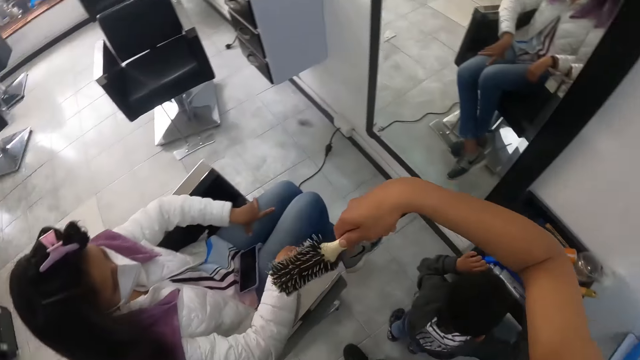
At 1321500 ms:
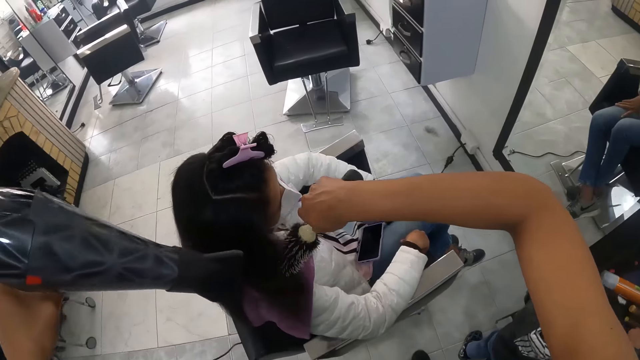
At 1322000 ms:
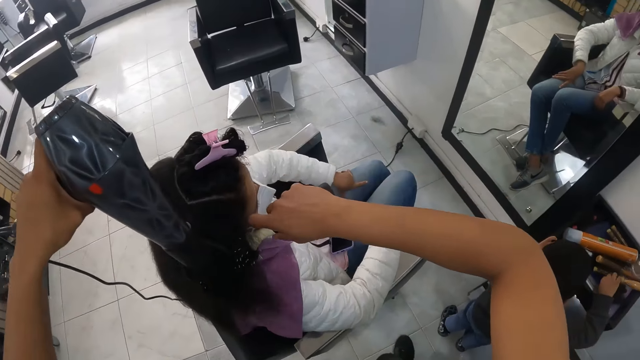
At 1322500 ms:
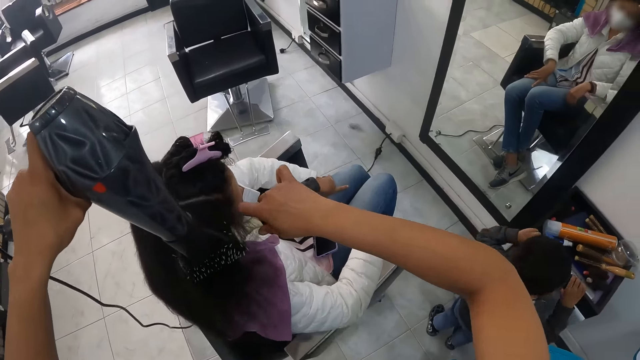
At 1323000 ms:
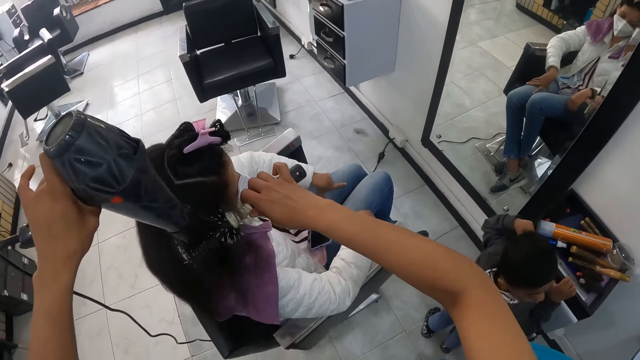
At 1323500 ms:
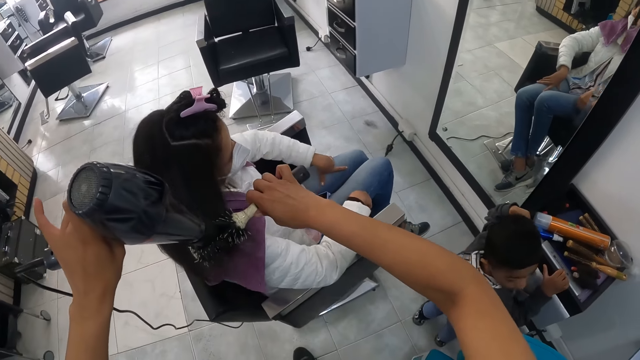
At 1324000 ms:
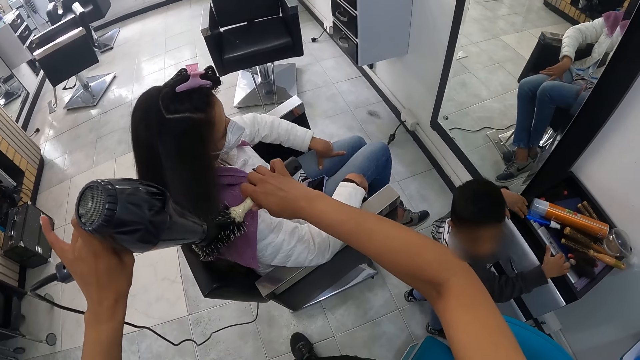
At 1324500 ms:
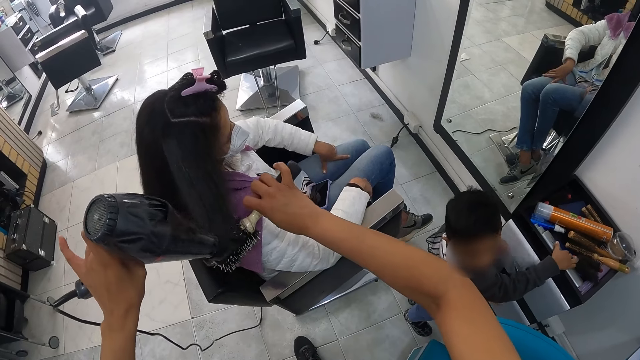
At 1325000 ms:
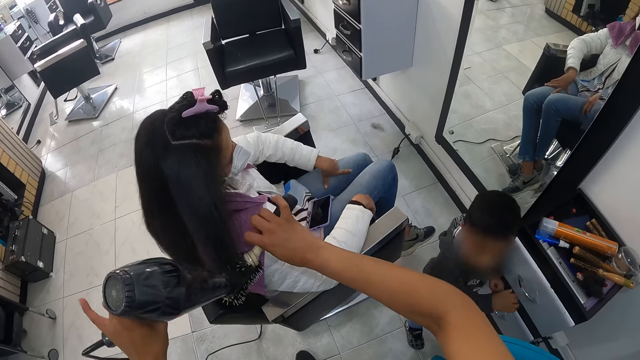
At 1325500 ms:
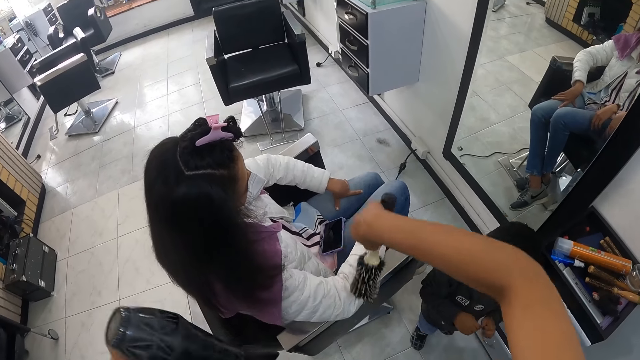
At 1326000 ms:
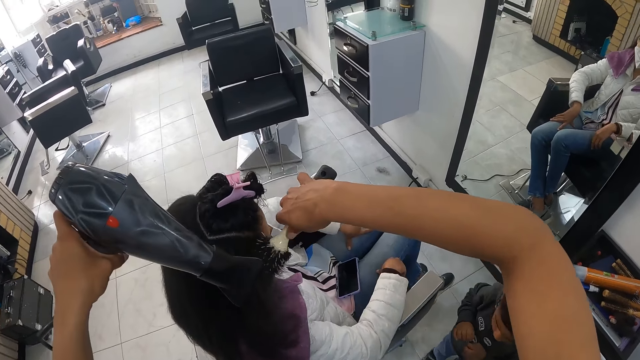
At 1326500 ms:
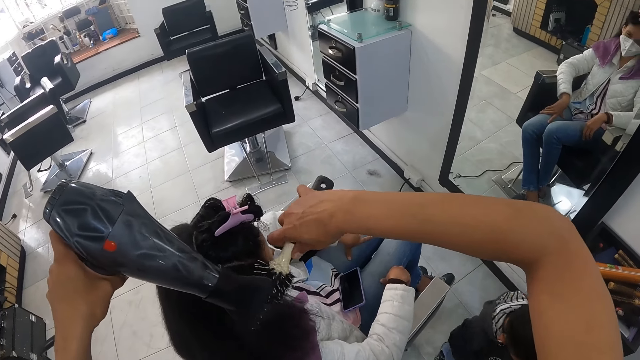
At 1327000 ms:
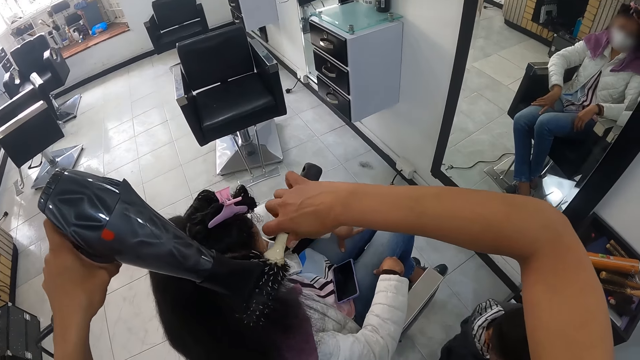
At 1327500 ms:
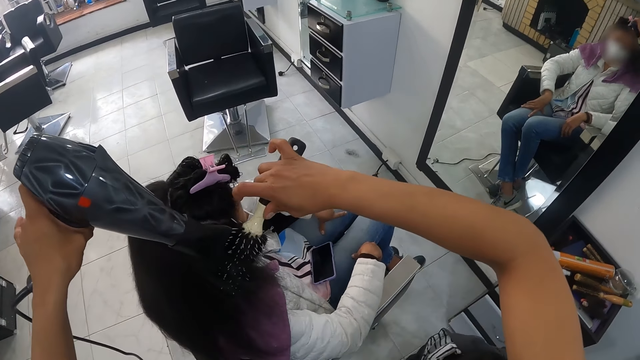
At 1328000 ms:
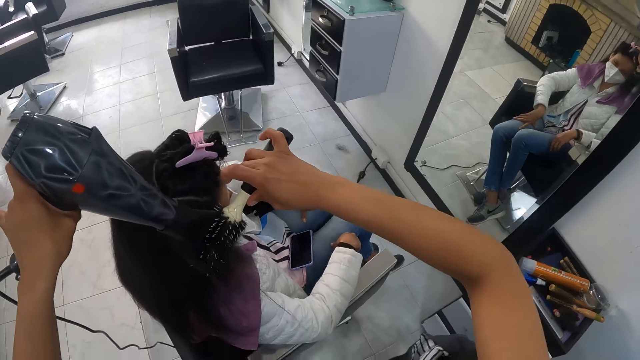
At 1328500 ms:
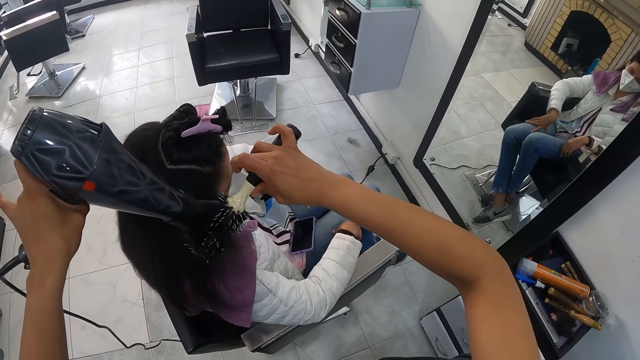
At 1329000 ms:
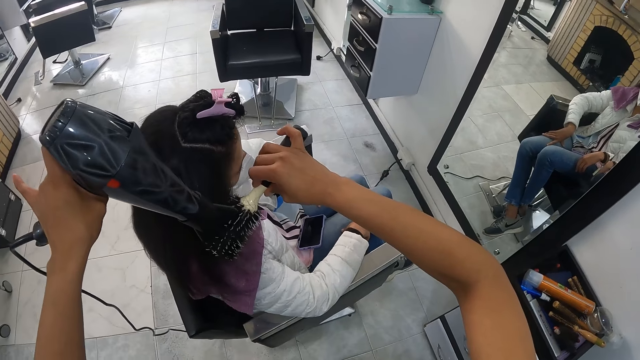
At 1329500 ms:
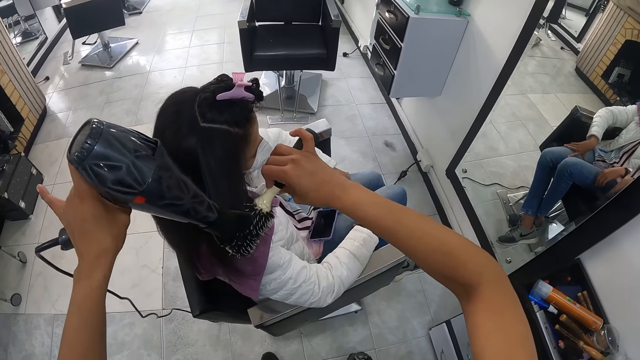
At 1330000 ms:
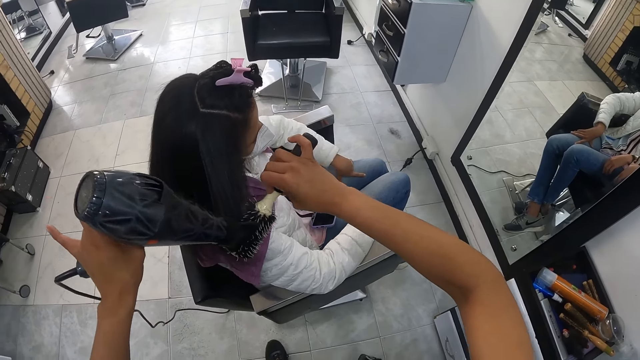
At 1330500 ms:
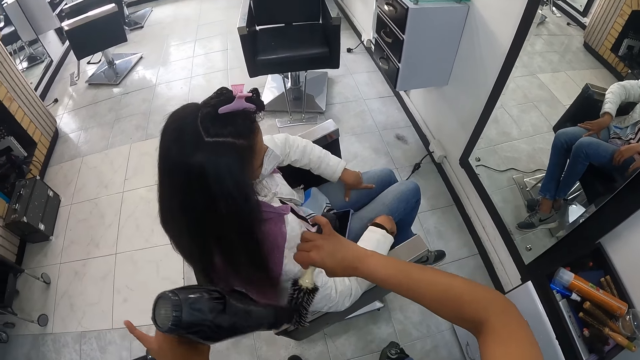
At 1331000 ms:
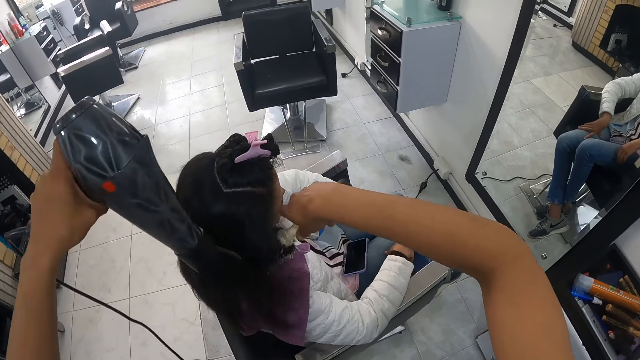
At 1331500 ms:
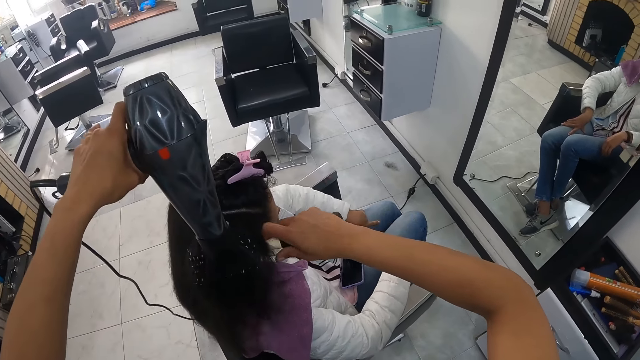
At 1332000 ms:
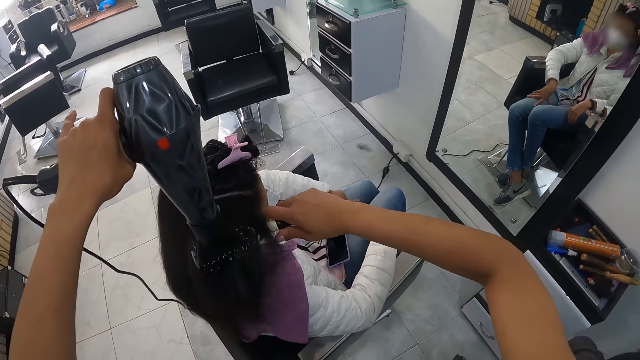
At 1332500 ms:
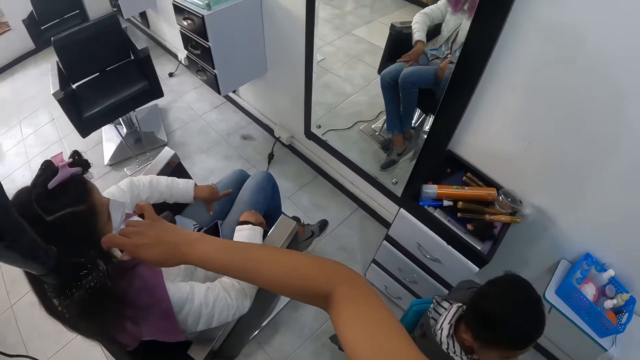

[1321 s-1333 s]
The camera wearer turns to a woman. She combs the hair of the woman with the comb in her right hand. She dries the hair of the woman with the hair dryer in her left hand. A person turns around.

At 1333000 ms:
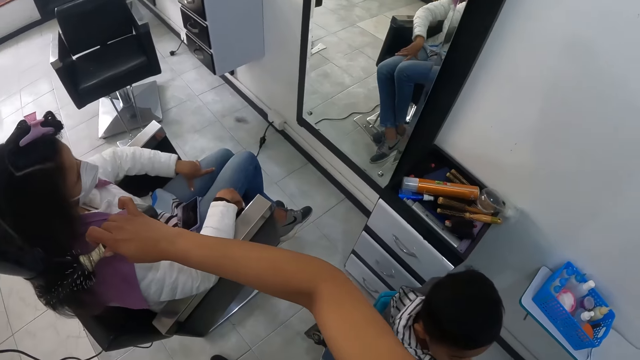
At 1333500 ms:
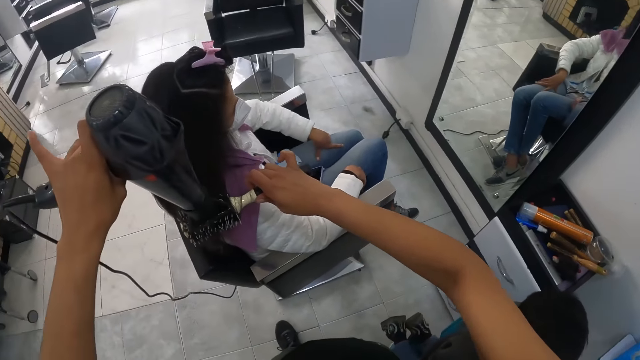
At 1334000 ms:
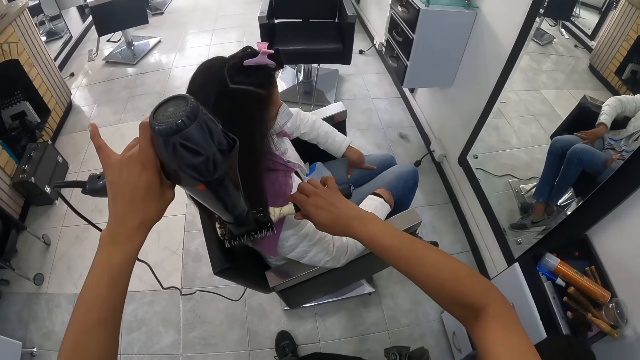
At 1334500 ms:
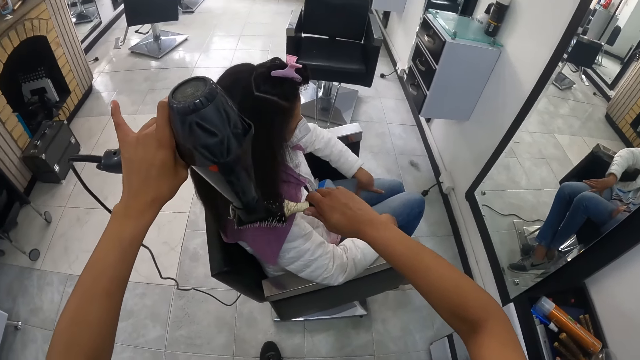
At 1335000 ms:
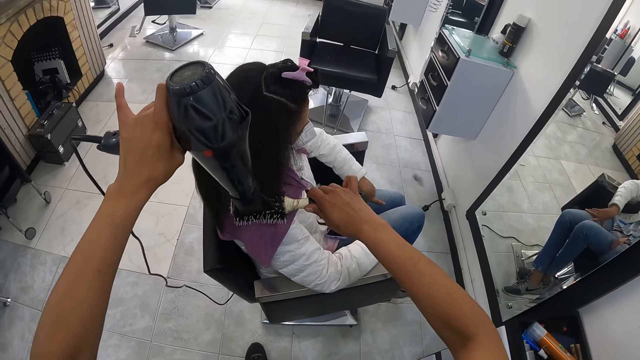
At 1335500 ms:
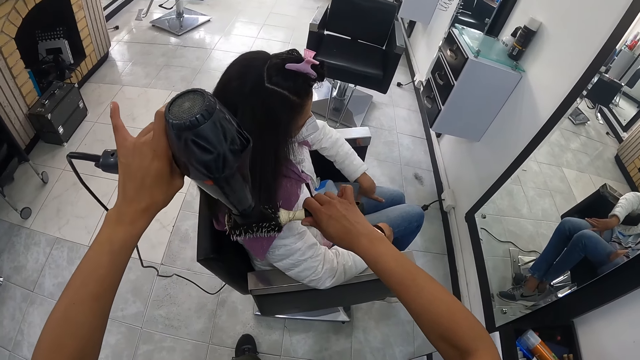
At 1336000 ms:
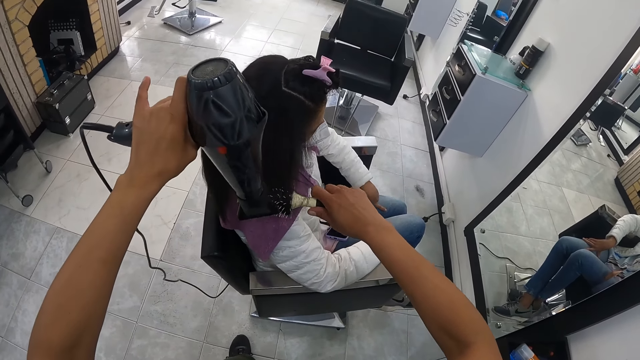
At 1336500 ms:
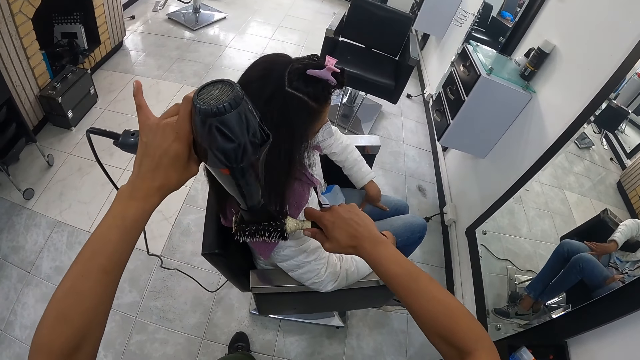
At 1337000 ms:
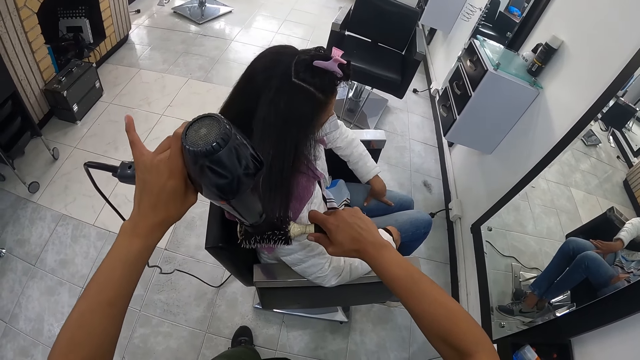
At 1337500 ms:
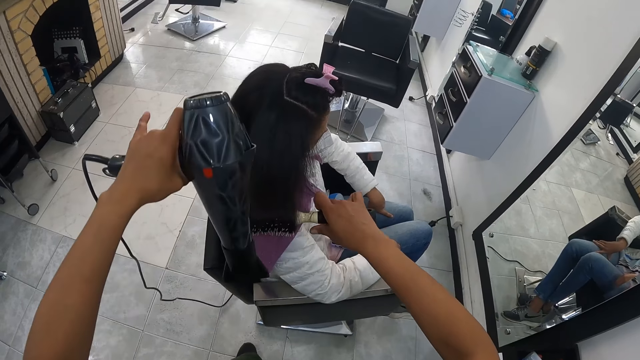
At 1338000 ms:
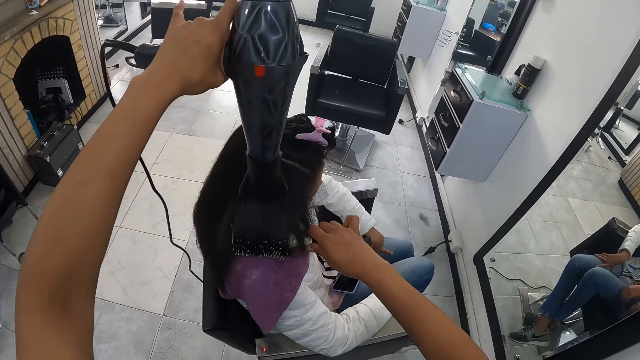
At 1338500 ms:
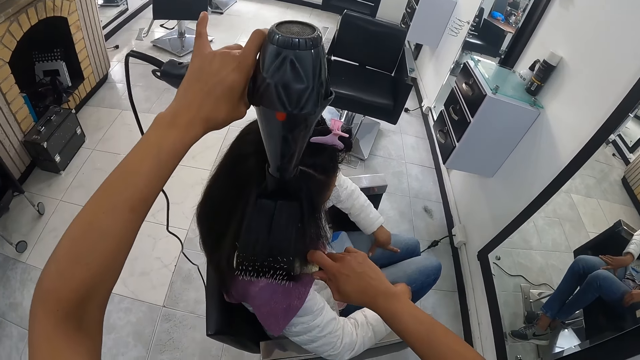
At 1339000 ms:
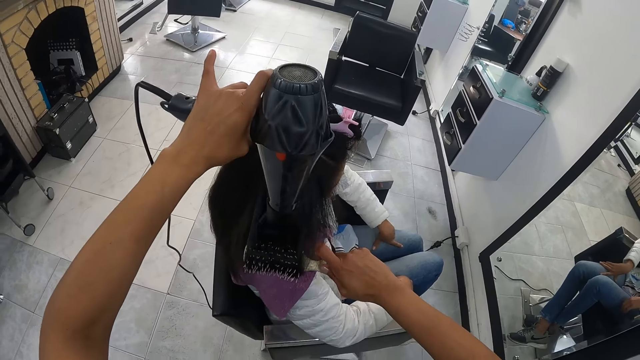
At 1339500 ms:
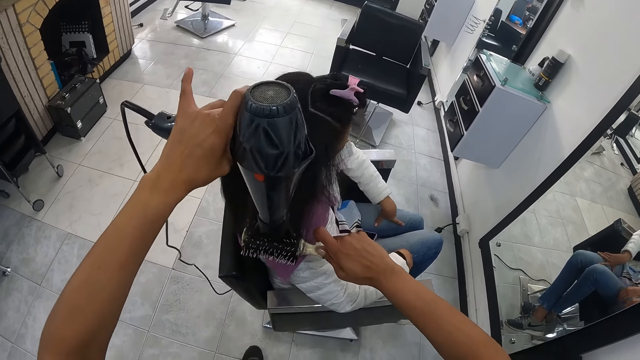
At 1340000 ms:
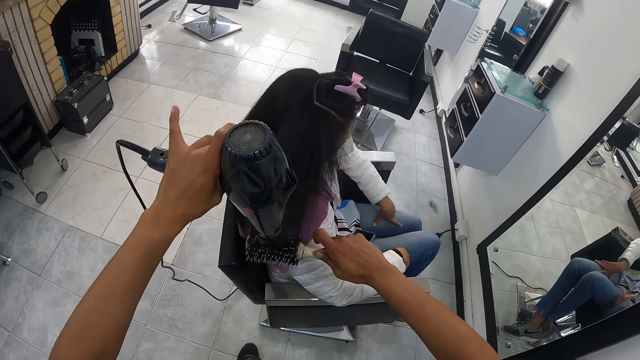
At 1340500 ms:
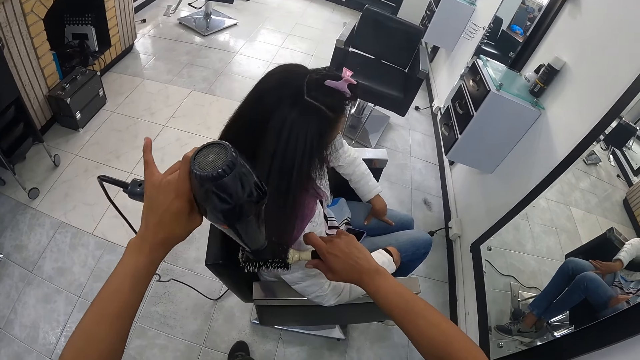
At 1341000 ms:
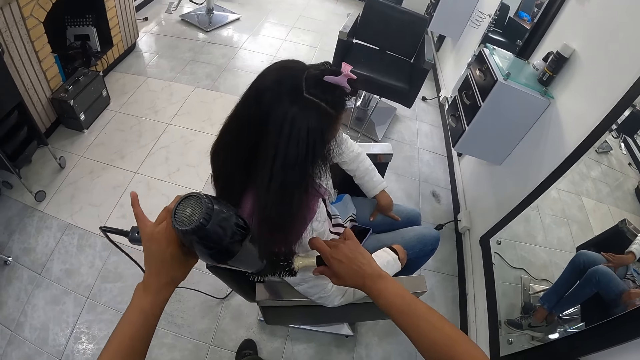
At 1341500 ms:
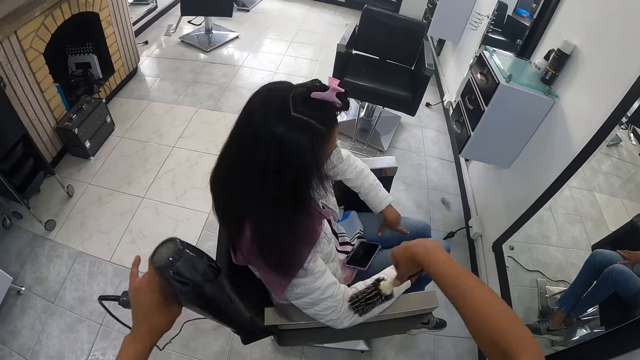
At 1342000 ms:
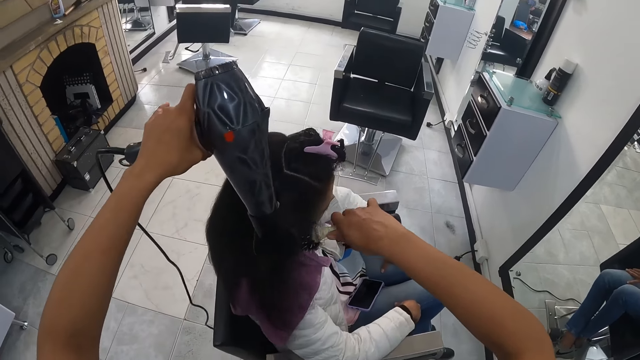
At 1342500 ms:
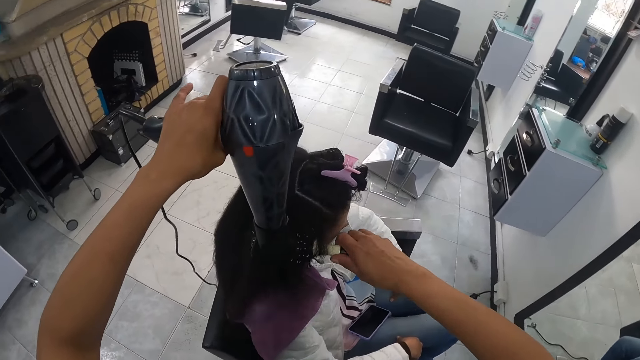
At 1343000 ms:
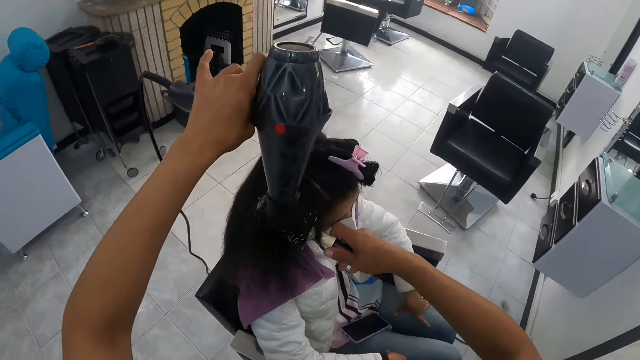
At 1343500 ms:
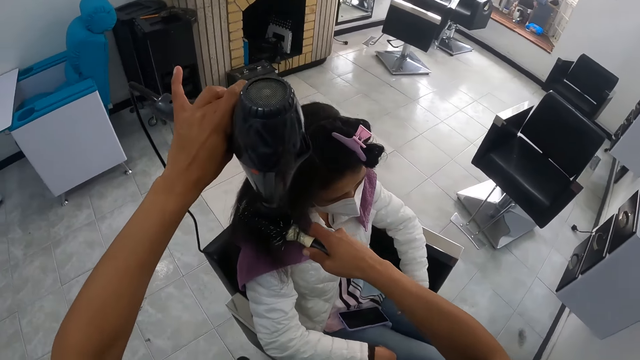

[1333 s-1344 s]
The camera wearer moves beside a woman.
